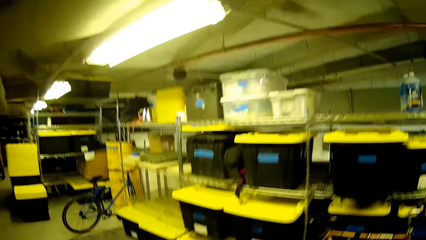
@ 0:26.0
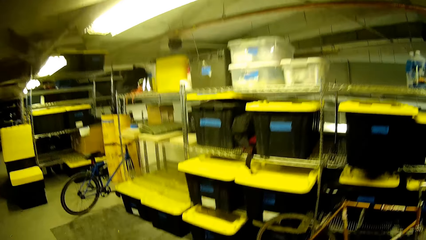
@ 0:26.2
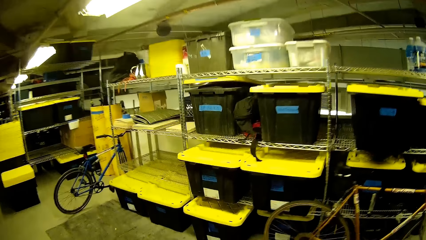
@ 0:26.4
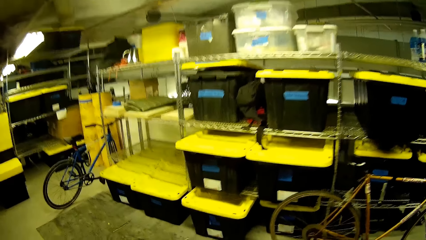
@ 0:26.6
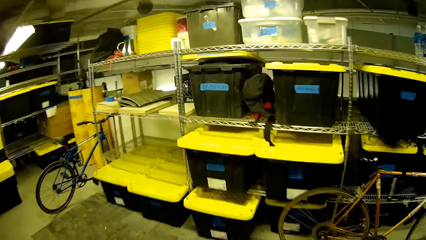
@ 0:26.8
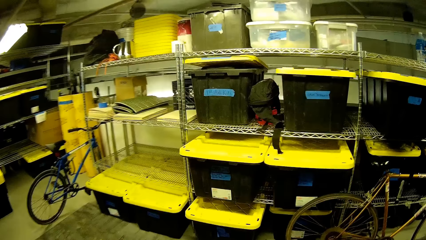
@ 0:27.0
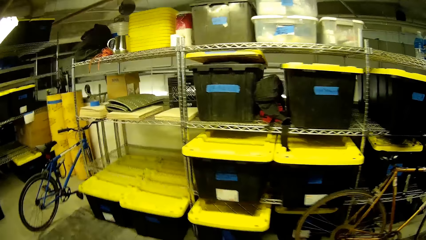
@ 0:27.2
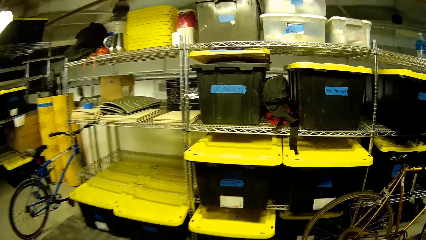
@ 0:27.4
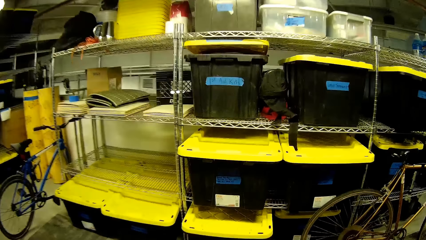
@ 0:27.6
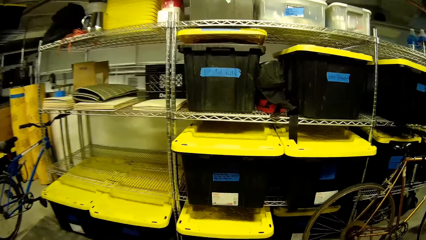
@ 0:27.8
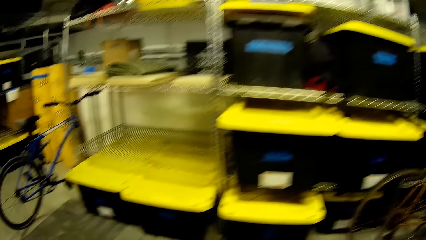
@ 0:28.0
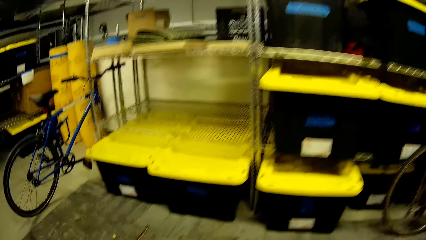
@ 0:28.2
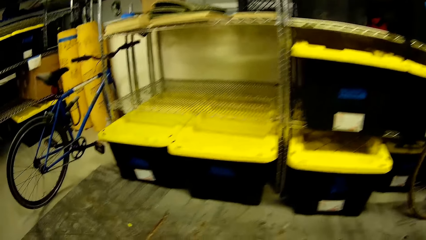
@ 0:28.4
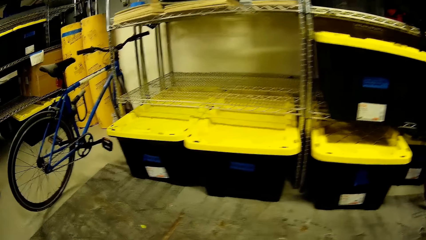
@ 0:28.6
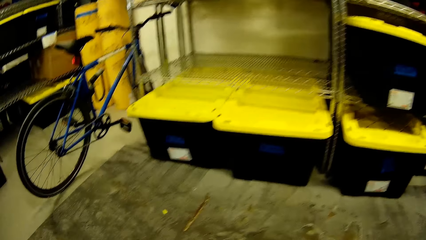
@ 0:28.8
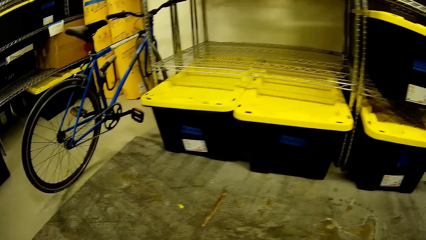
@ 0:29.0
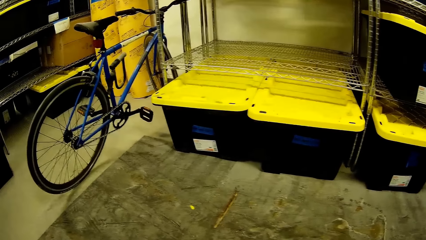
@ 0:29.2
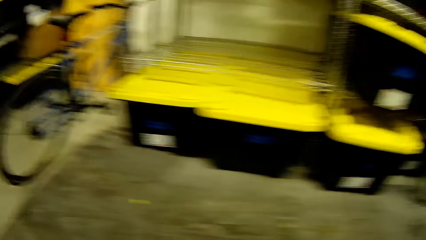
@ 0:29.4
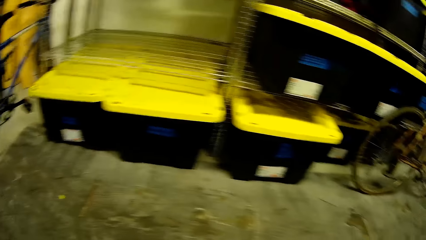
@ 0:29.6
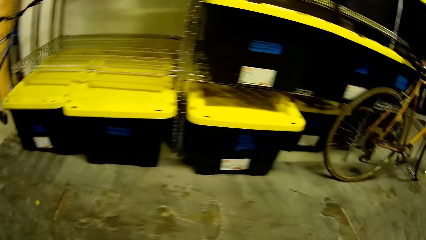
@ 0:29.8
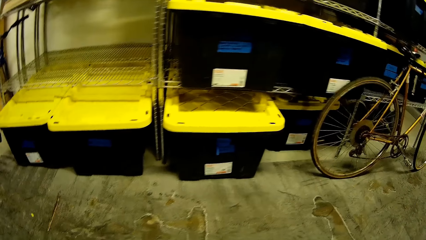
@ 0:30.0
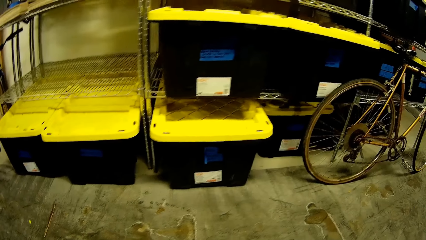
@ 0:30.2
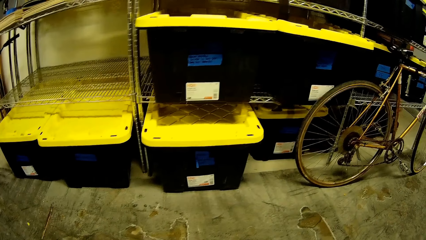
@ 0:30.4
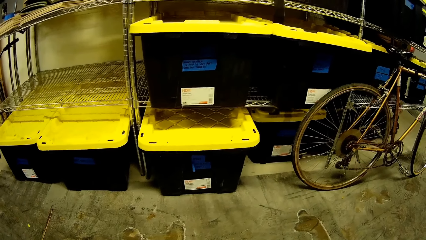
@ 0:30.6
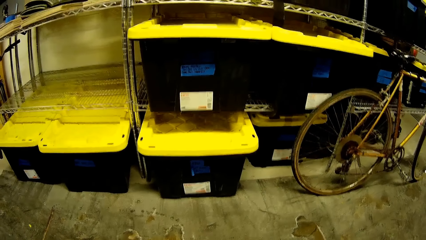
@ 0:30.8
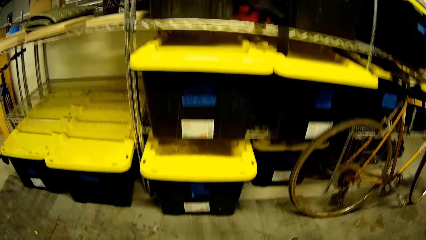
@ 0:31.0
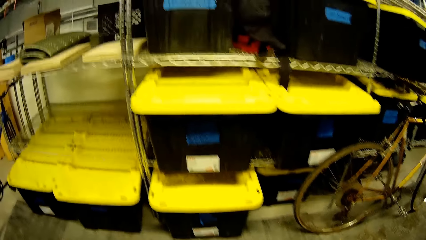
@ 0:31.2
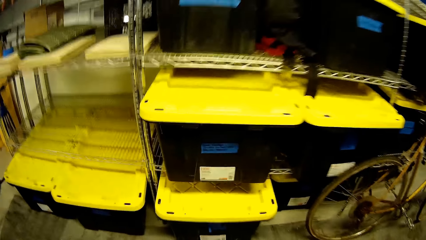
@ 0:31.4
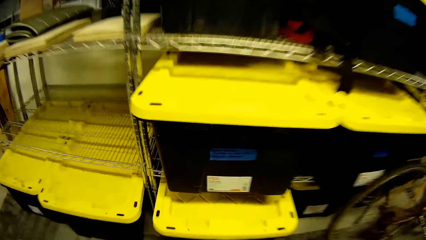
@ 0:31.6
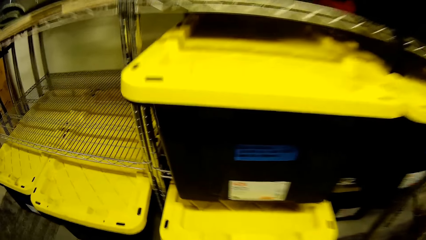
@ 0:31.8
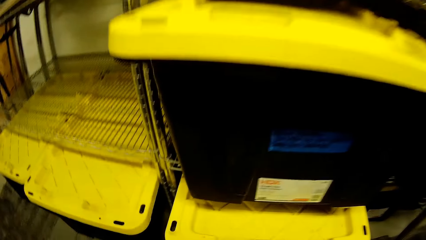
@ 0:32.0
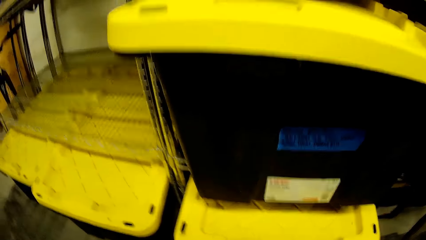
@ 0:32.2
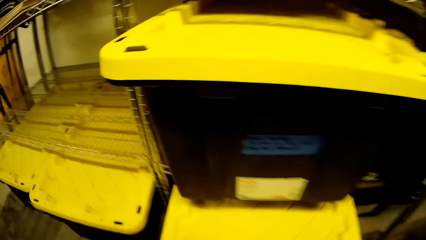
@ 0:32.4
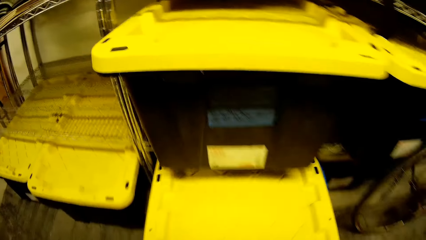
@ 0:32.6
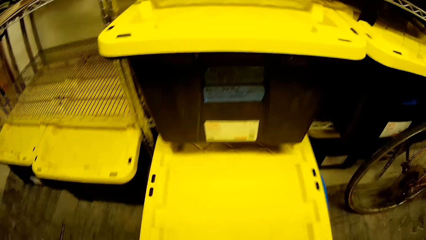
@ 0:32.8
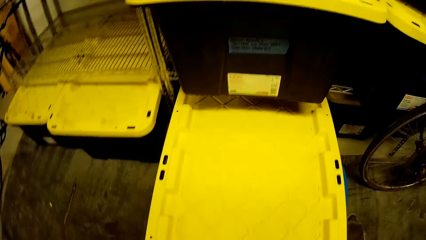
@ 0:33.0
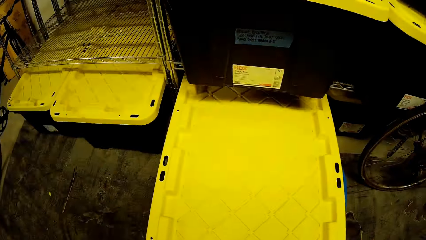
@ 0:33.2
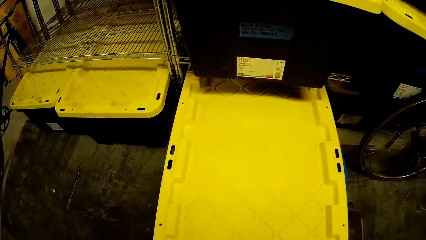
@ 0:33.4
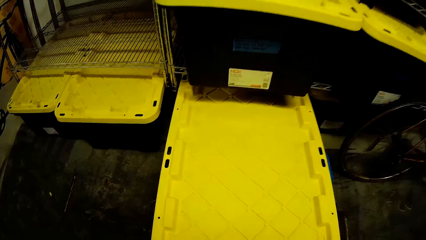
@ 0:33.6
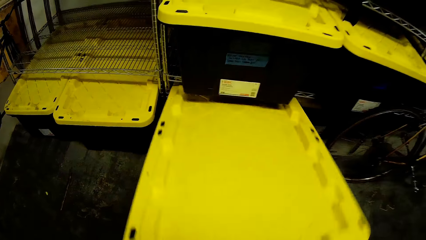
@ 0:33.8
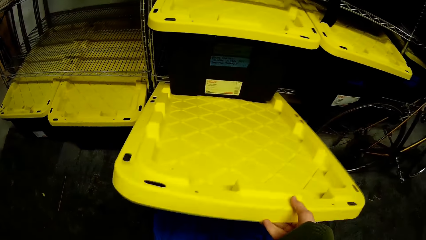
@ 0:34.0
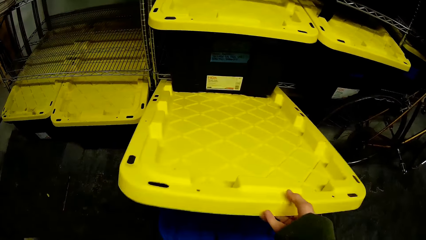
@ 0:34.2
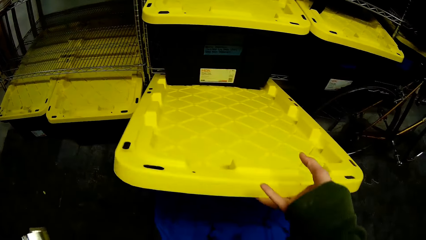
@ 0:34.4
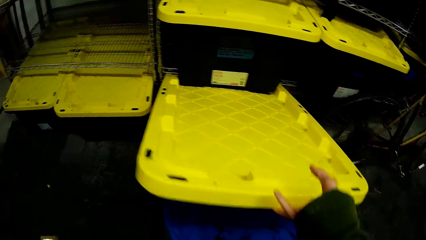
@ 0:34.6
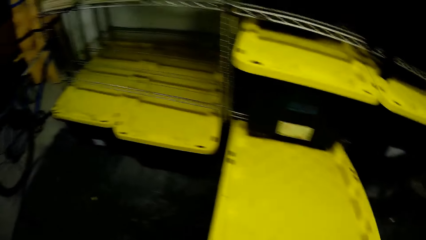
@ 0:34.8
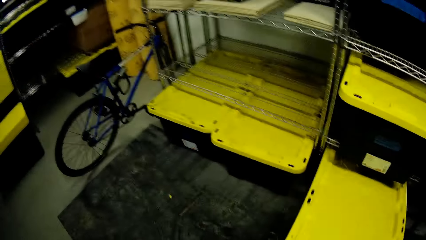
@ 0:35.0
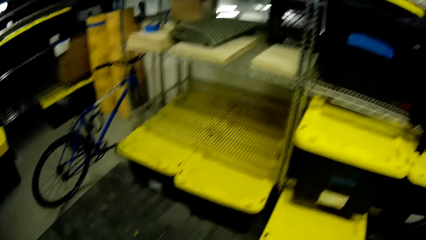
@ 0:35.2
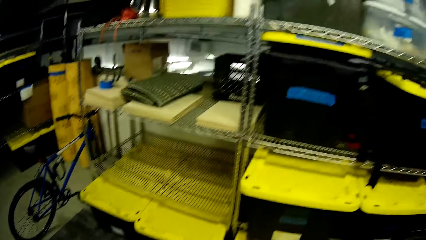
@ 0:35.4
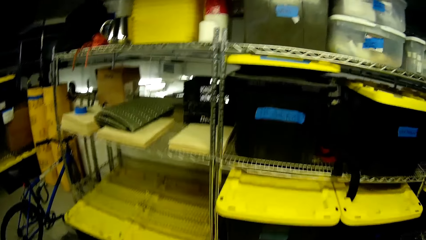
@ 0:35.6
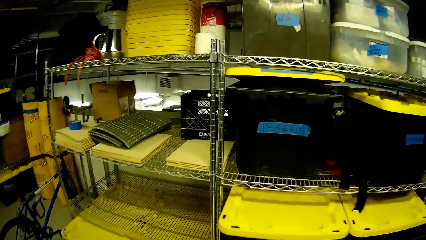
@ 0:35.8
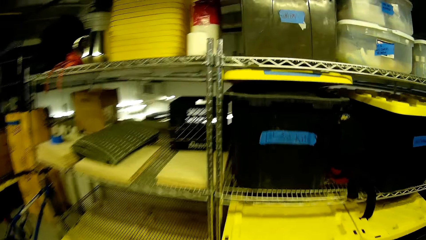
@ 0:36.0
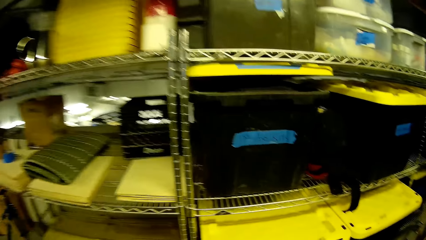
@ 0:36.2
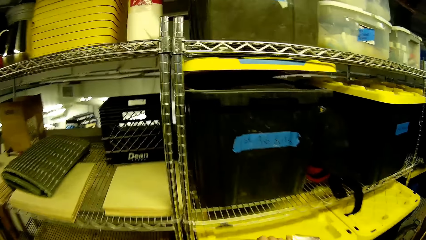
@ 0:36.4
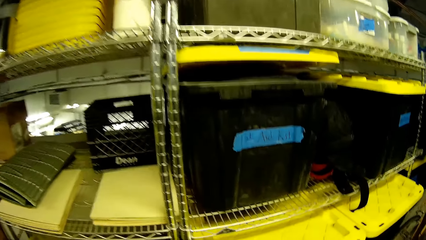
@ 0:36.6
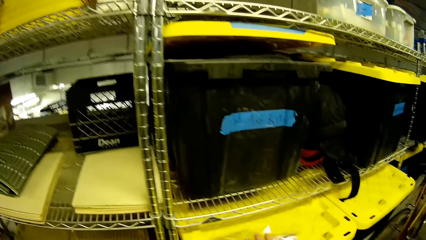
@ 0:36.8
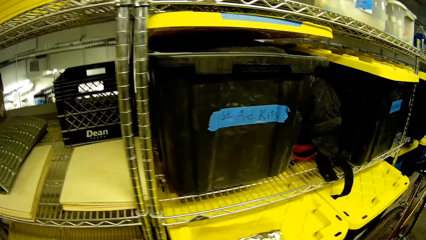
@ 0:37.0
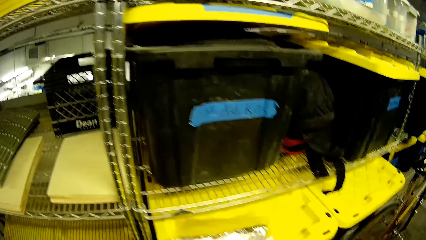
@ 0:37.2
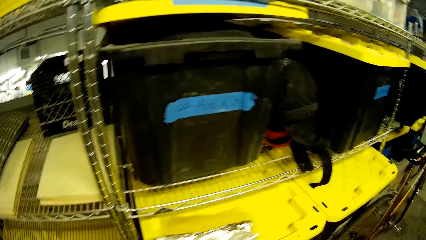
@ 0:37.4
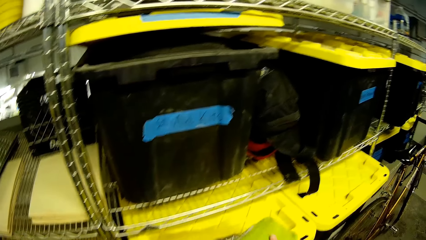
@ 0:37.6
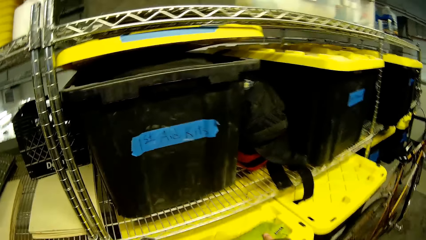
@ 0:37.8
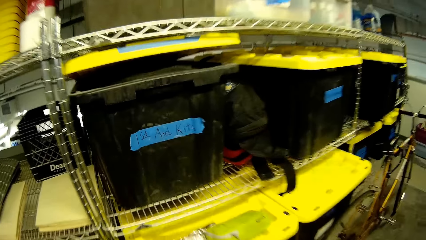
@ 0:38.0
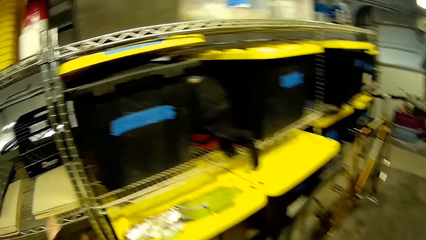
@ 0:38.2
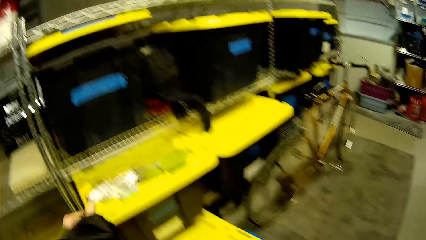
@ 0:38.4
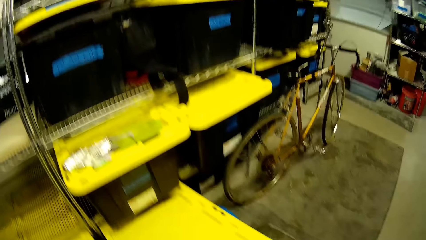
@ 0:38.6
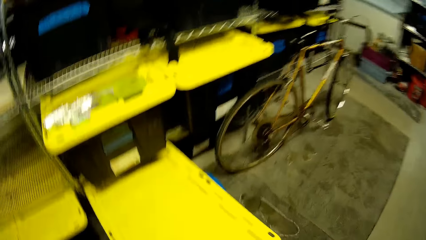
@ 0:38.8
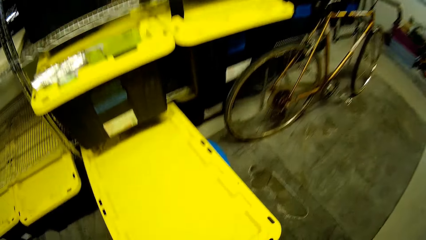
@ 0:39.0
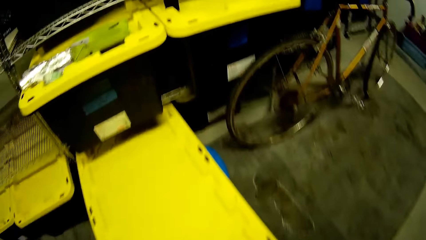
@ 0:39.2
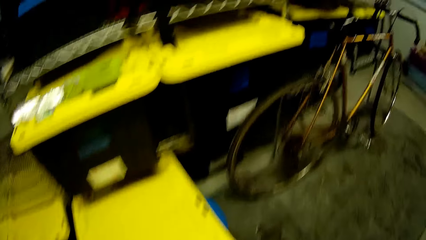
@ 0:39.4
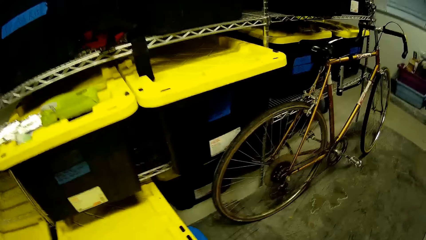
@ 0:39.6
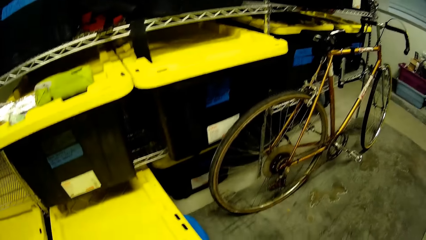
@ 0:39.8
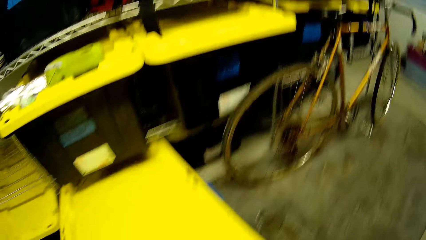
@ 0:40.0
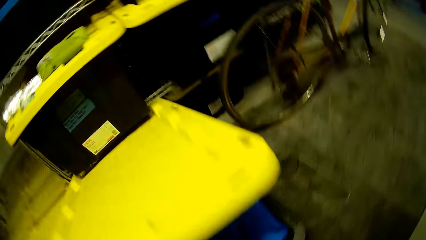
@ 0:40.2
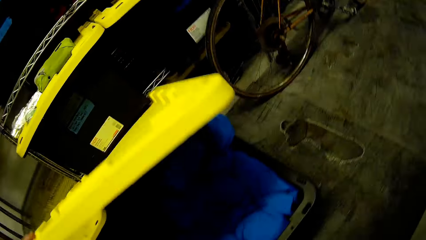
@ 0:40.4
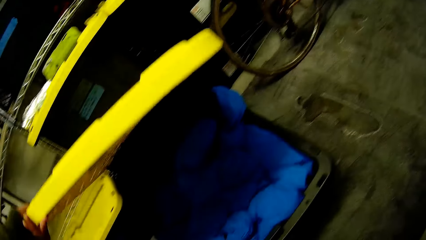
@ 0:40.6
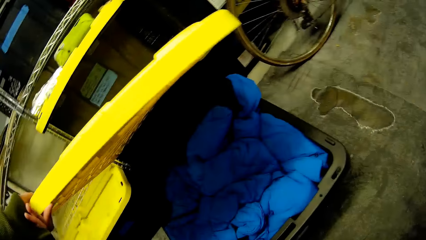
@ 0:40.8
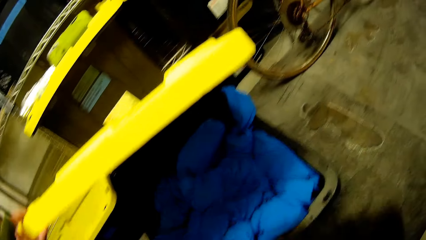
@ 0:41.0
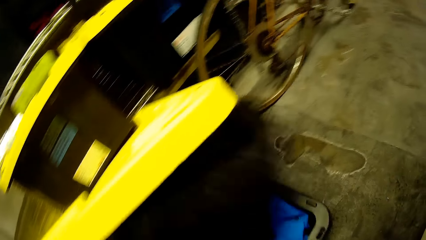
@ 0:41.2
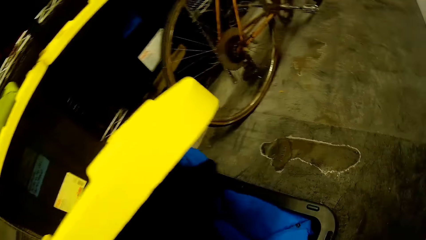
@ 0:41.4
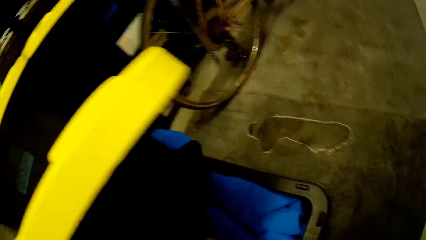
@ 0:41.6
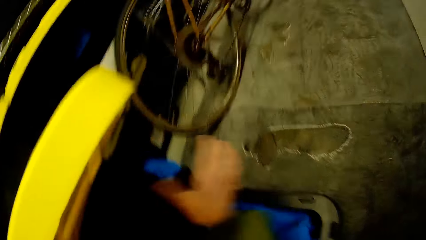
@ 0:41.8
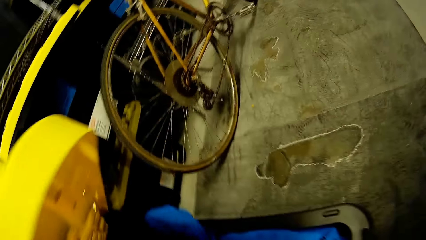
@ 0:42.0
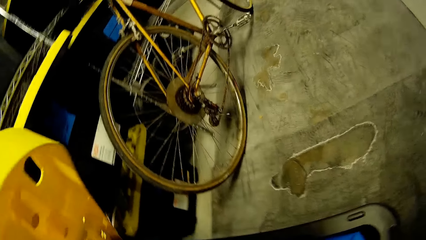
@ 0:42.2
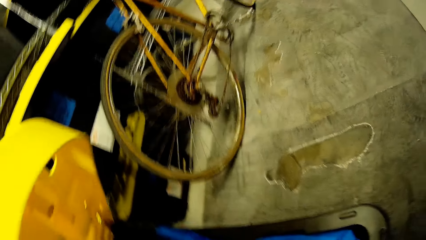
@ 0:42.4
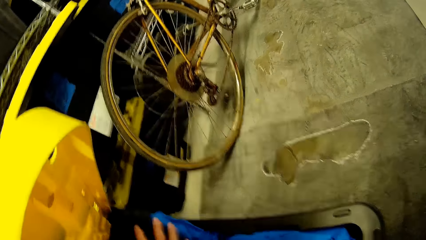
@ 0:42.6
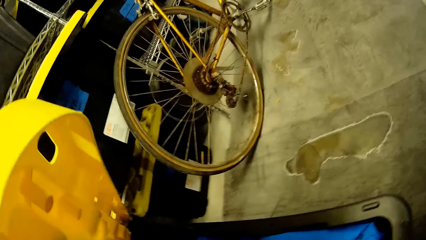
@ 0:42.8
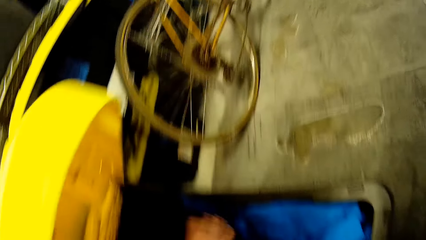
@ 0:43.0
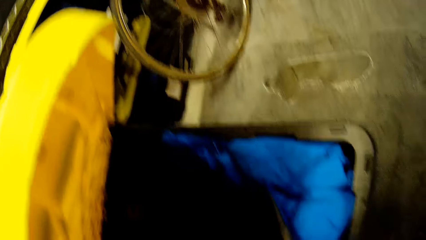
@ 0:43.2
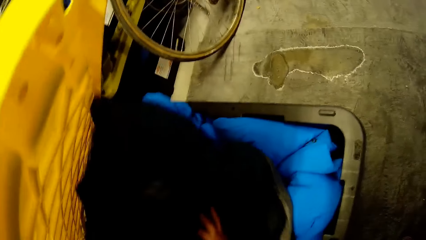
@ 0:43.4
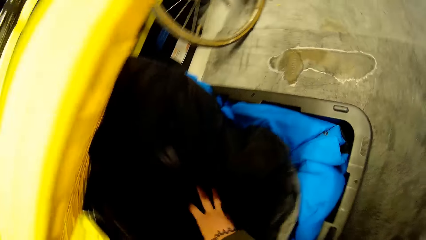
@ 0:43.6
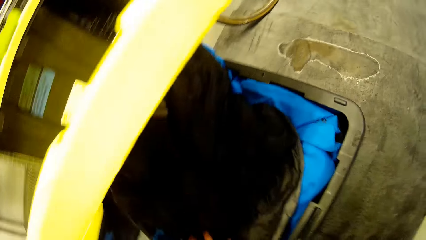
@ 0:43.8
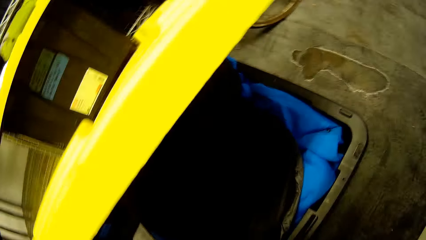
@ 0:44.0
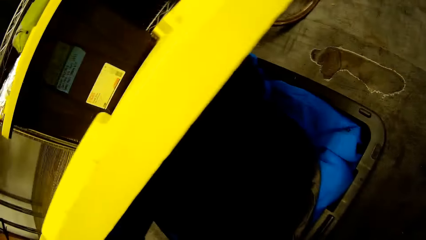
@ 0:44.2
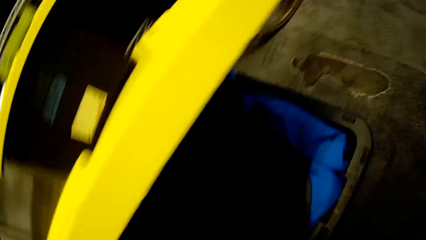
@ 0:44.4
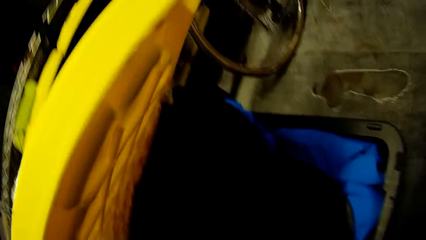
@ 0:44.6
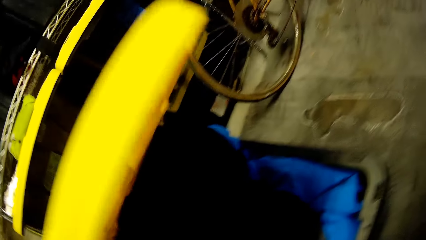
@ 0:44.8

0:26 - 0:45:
The camera wearer looks at the bucket or first aid box. They pull the first aid box out. They open the first aid box. They close the first aid box. They open the first aid box. They put a coat in the first aid box.
